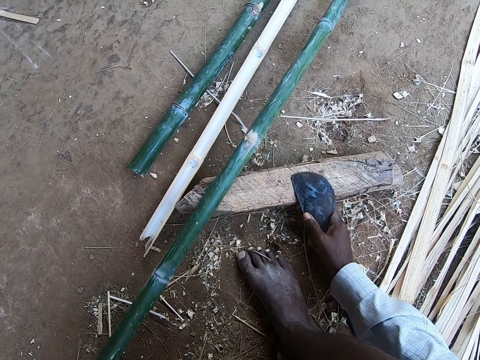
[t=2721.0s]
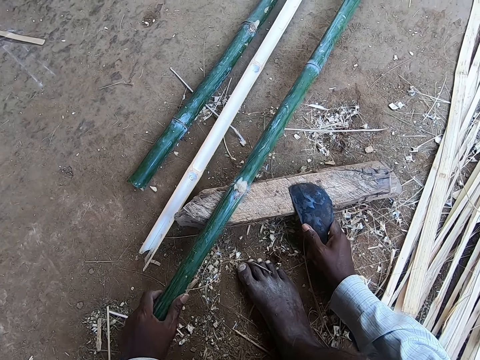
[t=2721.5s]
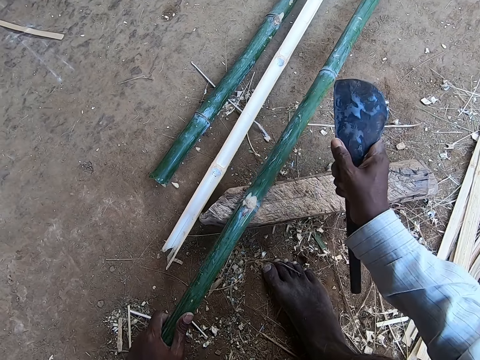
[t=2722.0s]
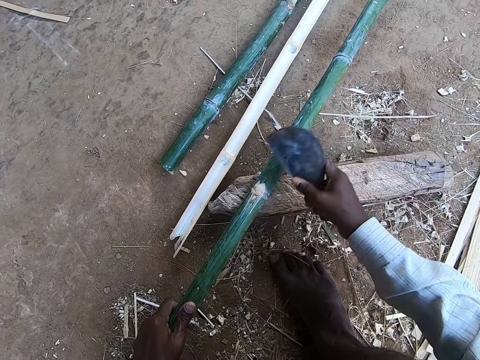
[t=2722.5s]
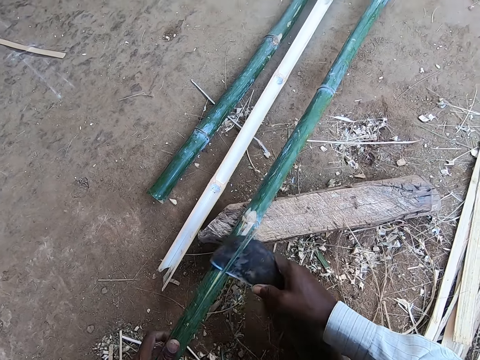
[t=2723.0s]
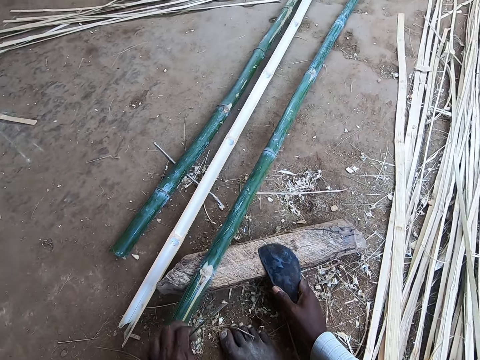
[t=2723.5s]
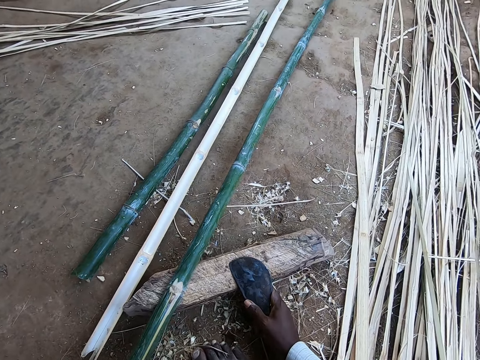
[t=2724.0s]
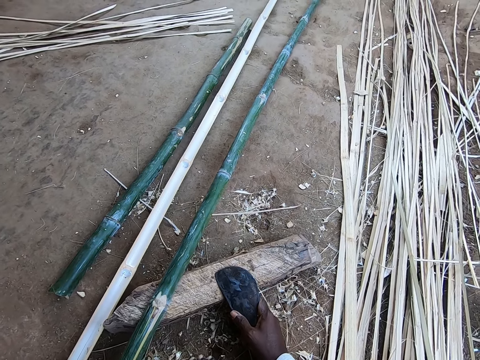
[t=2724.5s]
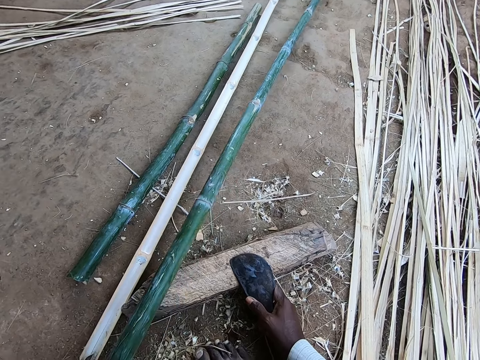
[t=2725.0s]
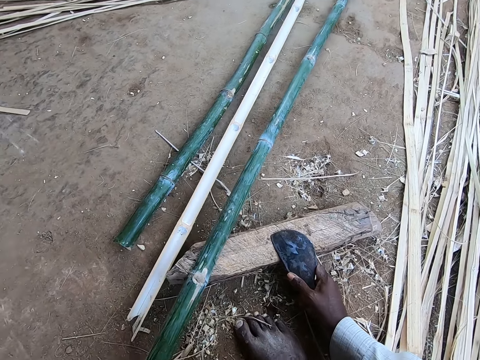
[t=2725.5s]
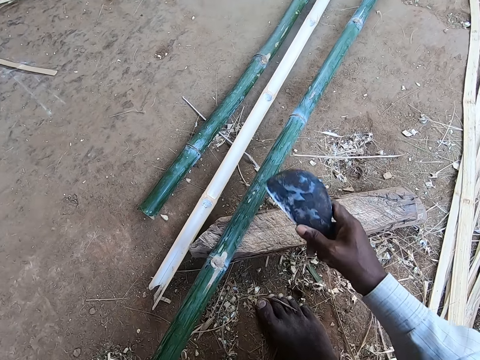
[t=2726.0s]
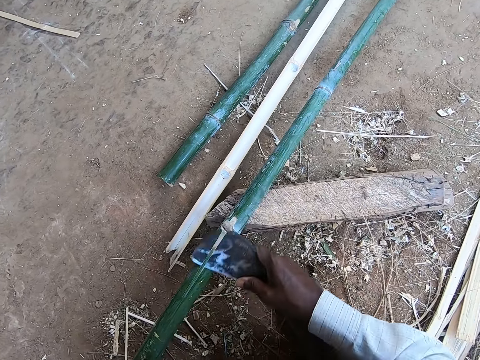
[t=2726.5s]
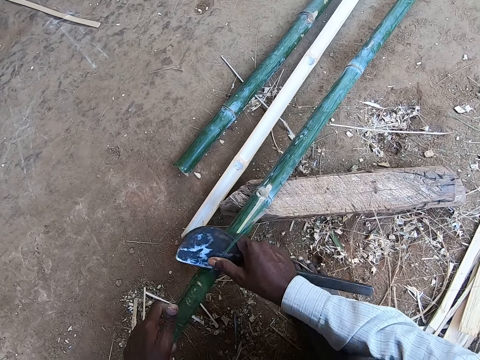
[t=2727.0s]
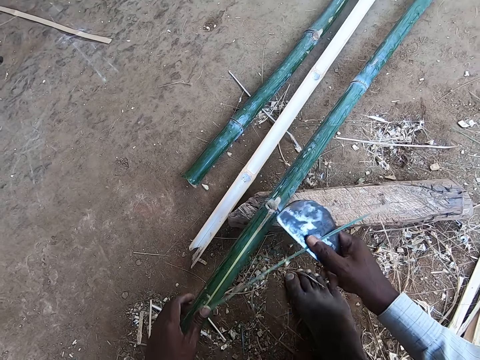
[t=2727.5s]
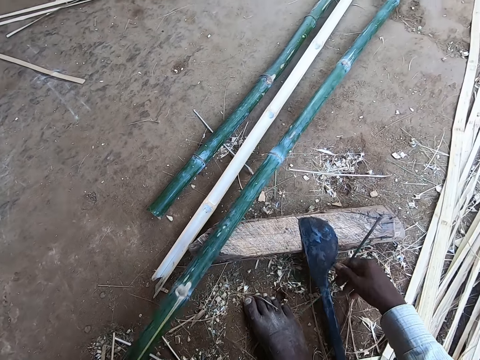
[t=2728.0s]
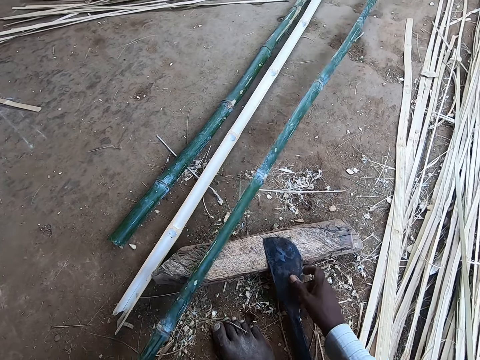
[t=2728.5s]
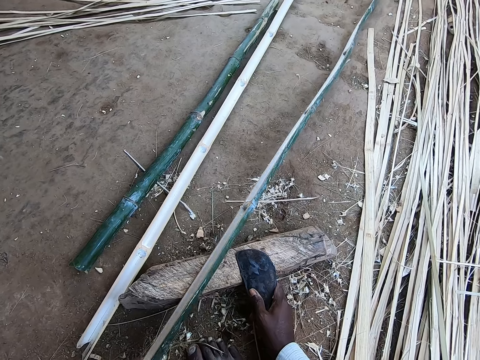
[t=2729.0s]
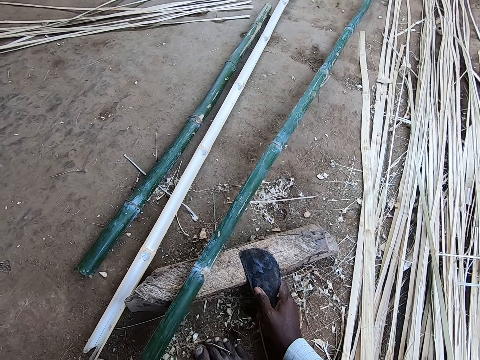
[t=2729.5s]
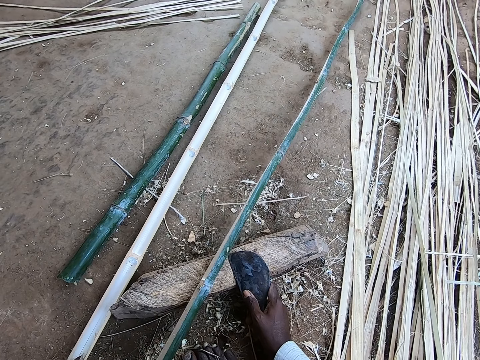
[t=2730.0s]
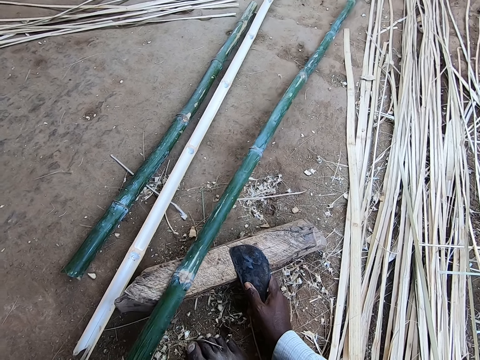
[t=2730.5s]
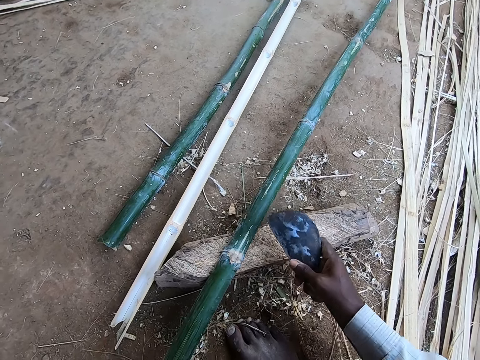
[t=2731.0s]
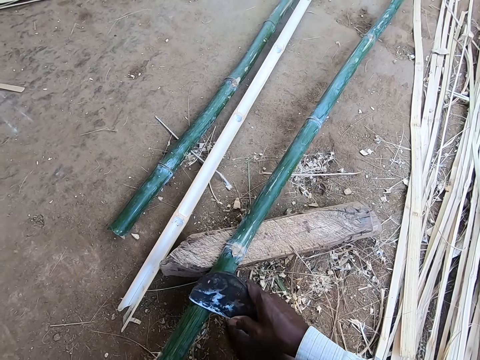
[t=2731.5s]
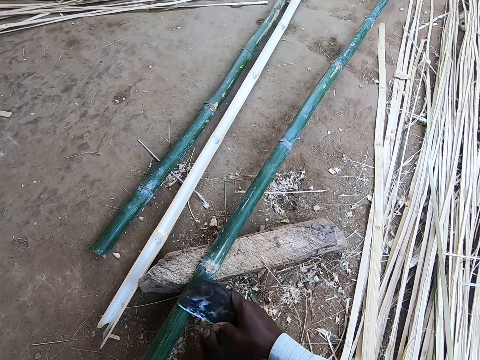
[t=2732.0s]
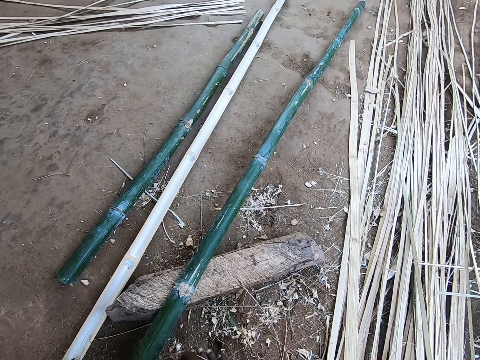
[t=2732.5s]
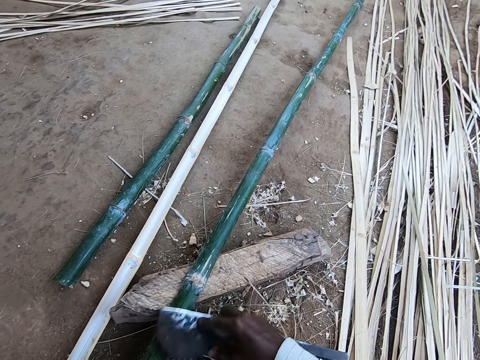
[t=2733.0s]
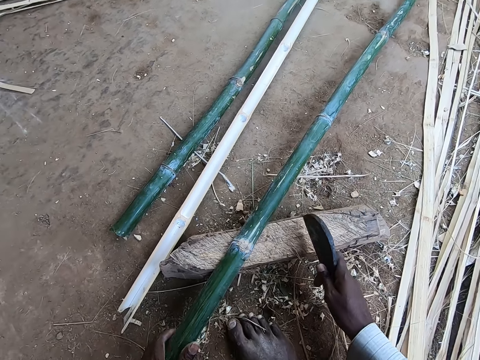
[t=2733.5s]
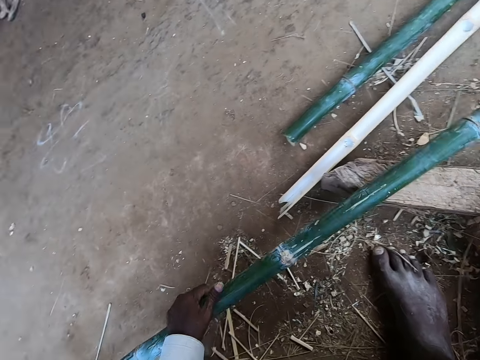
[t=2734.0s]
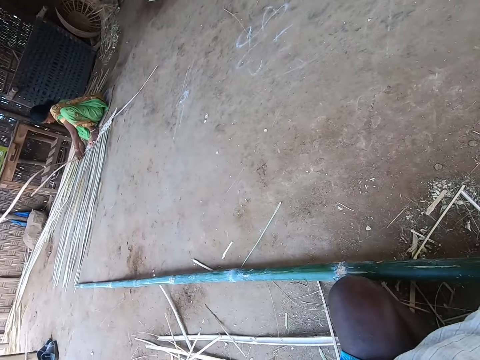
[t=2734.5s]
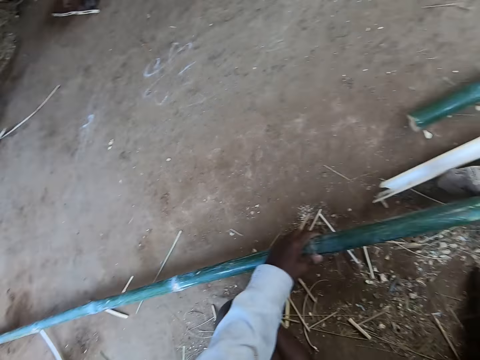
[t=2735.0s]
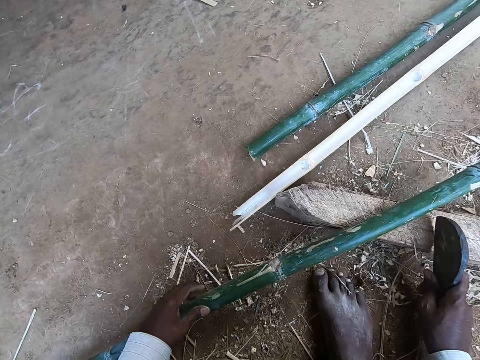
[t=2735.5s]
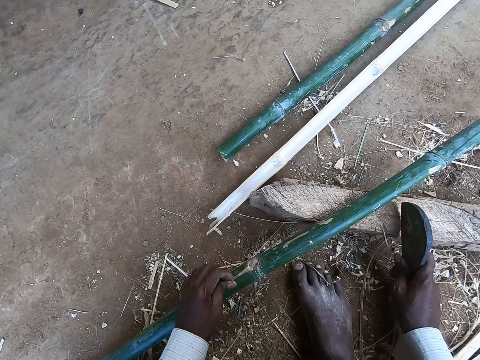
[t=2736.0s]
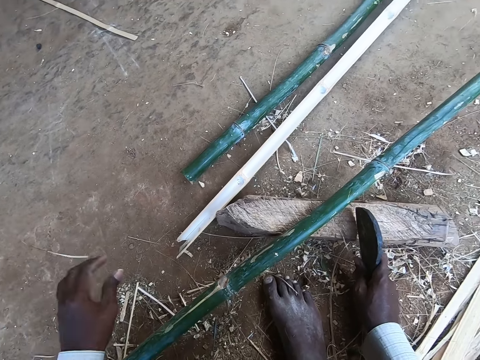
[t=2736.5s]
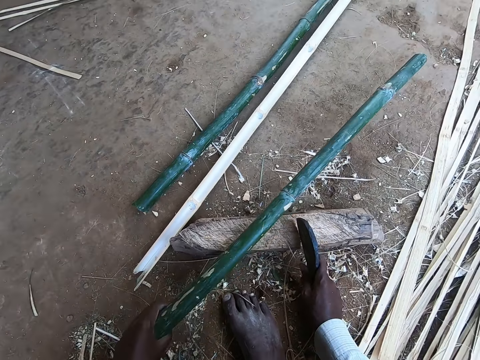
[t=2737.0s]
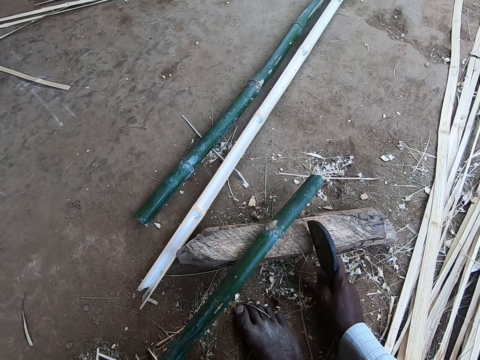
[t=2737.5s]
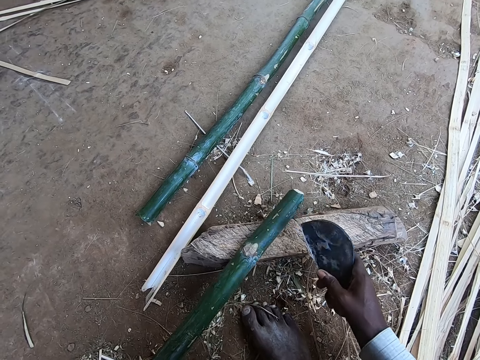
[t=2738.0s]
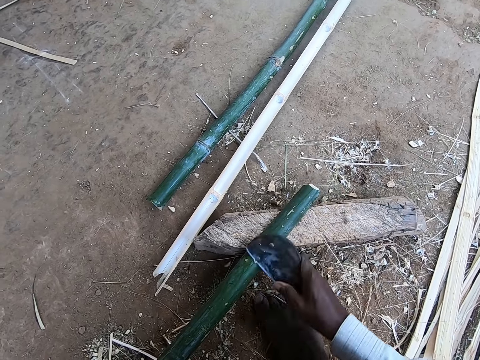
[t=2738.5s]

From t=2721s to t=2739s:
The camera wearer drops his right hand on a stick on the ground. He pulls the bamboo with the left hand. He scrapes the bamboo stick with the kukri in his right hand. He drops his right hand on the stick on the ground. He peels the bamboo stick with his left hand. He moves the bamboo stick with his left hand. He scrapes the bamboo stick with the kukri in his right hand. He peels the bamboo stick with the kukri in his right hand. He drops the kukri on the stick on the ground with his right hand. He moves the bamboo stick with his left hand. He throws a peel from the bamboo stick with his right hand. He touches the kukri on the stick with his right hand. He scrapes the bamboo stick with the kukri in his right hand. He hits the stick on the ground with the kukri in his right hand. He moves the bamboo stick with his left hand. He looks around. A woman holds some sticks with both hands. The camera wearer pulls the bamboo with the left hand. He removes dirt from the bamboo stick with his left hand. He throws a bamboo particle with the left hand. He moves the bamboo stick with his left hand. He scrapes the bamboo stick with the kukri in his right hand.

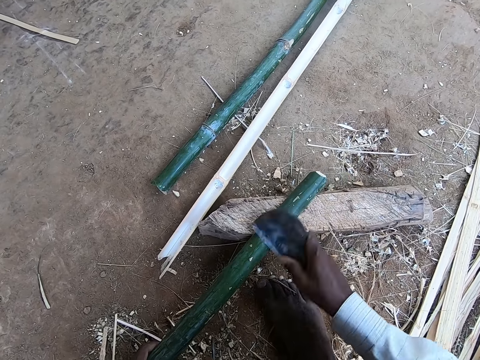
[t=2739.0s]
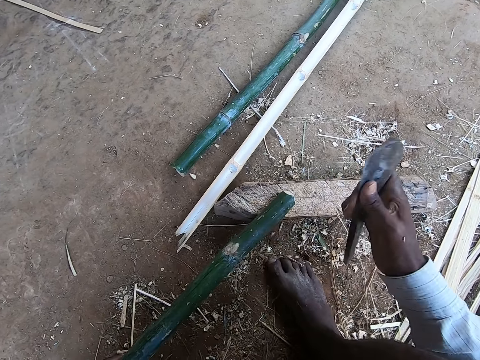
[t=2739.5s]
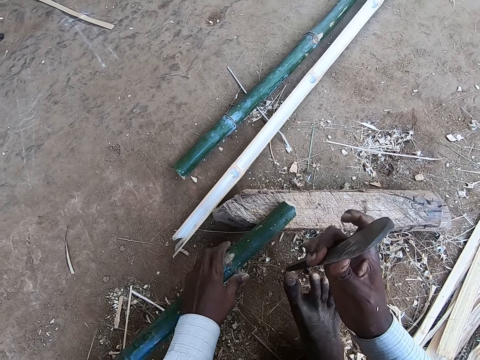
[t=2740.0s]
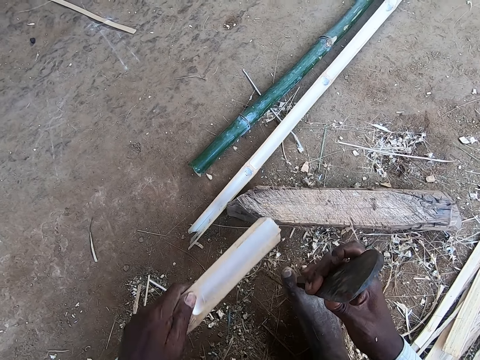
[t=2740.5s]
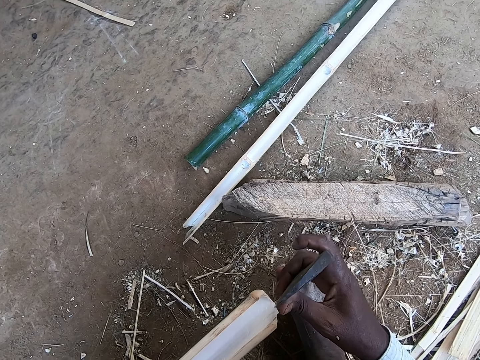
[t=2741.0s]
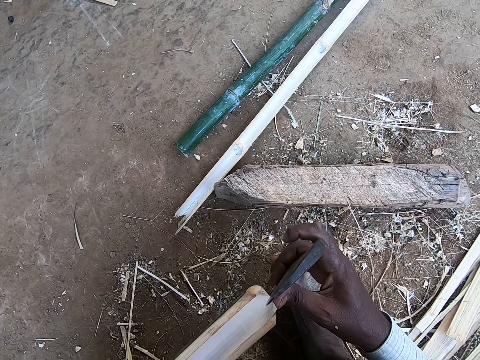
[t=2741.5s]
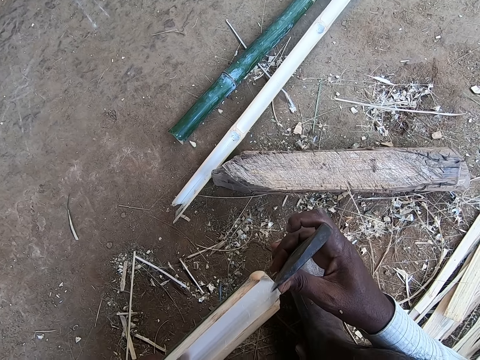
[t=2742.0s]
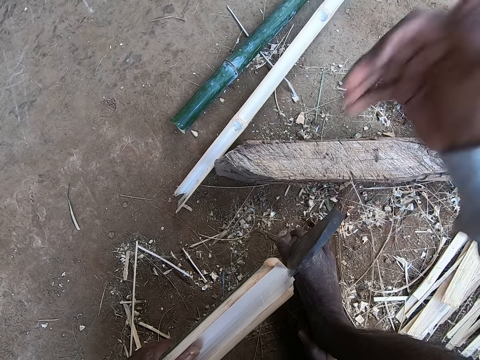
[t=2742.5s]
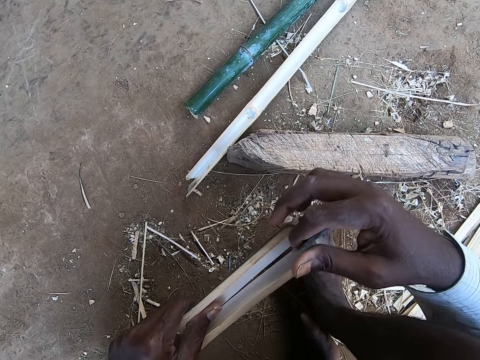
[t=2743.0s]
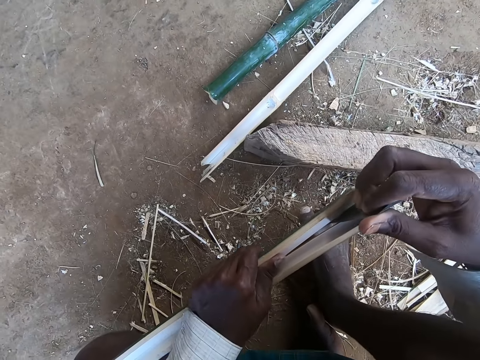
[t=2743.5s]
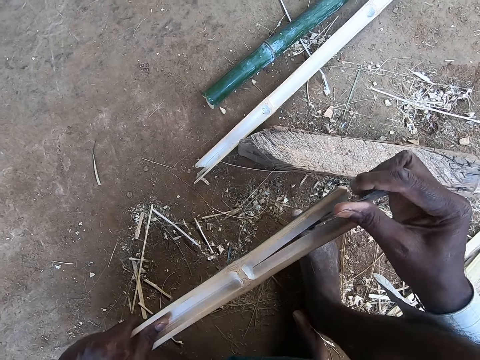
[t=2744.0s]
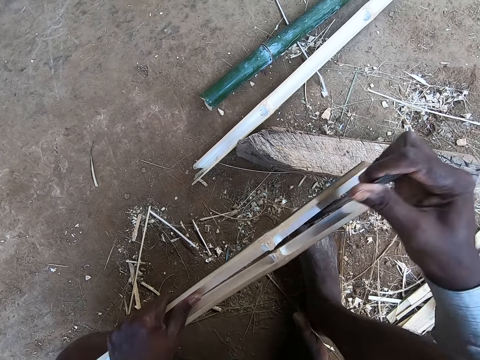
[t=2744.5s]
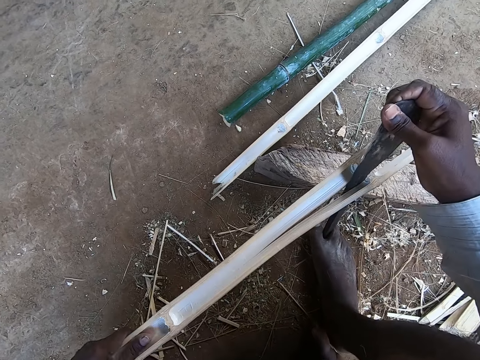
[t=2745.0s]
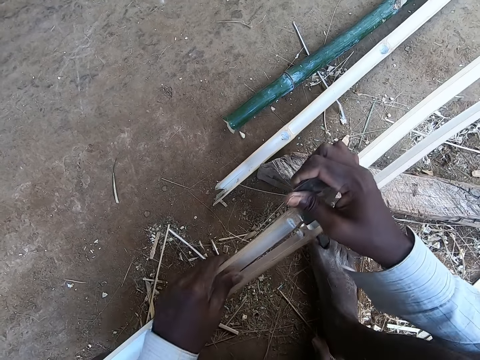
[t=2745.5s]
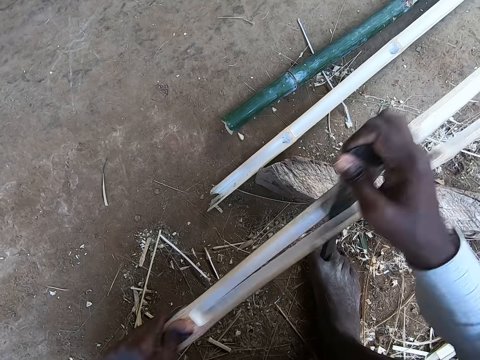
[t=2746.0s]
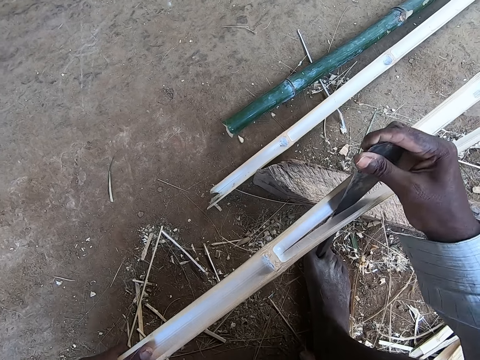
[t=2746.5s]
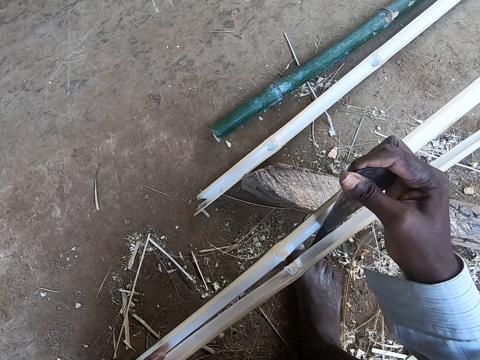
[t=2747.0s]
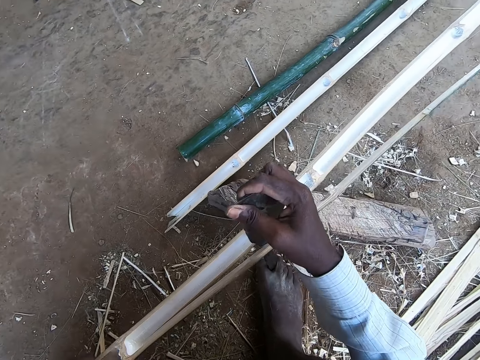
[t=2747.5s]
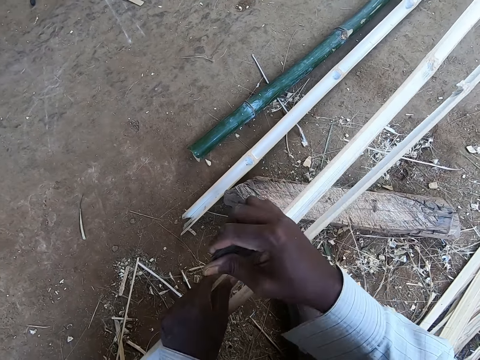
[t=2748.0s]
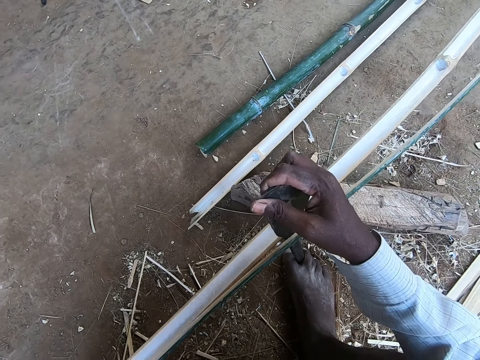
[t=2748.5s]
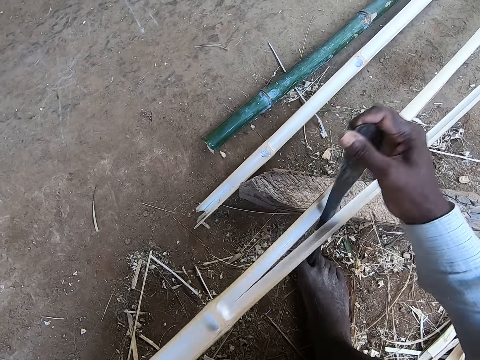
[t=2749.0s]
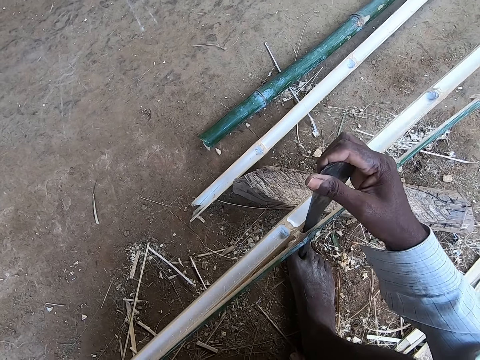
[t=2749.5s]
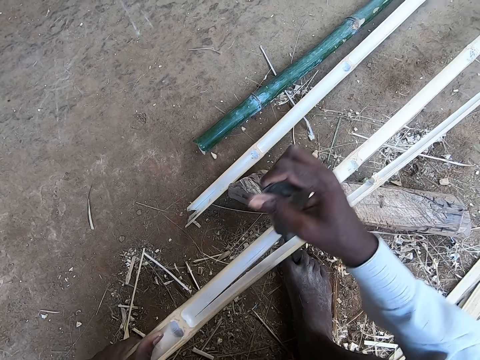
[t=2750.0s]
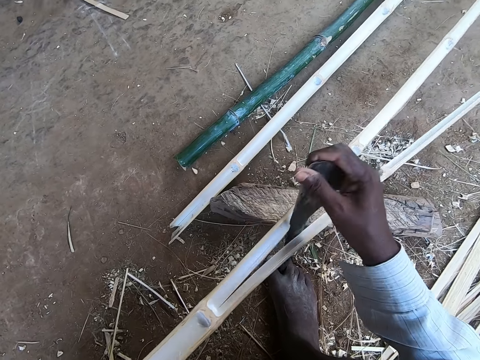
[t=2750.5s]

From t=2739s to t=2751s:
The camera wearer picks the bamboo stick from the stick on the ground with his left hand. He holds a bamboo cutter knife or kukri with his right hand. He pulls the bamboo with the left hand. He divides the bamboo stick with the kukri in his right hand.
